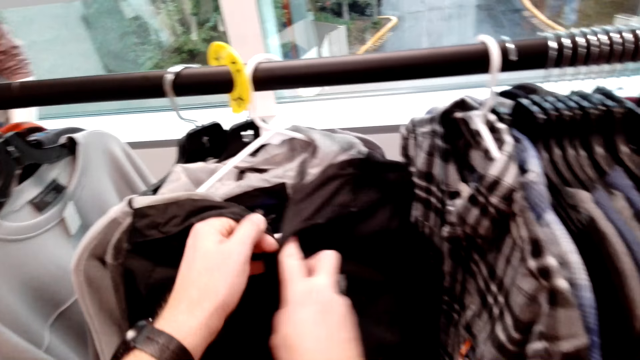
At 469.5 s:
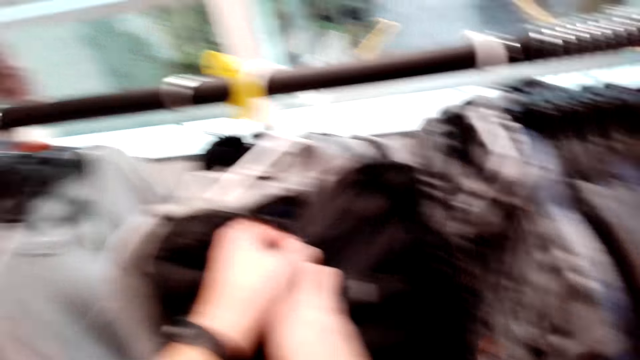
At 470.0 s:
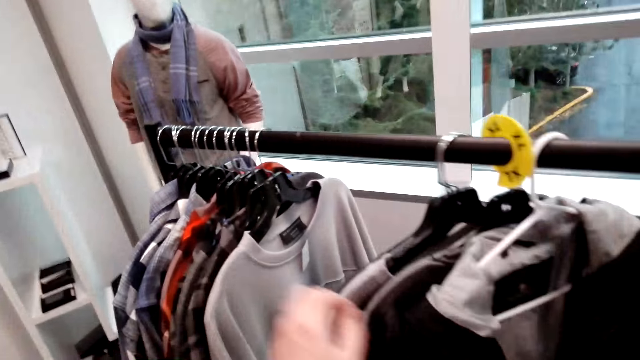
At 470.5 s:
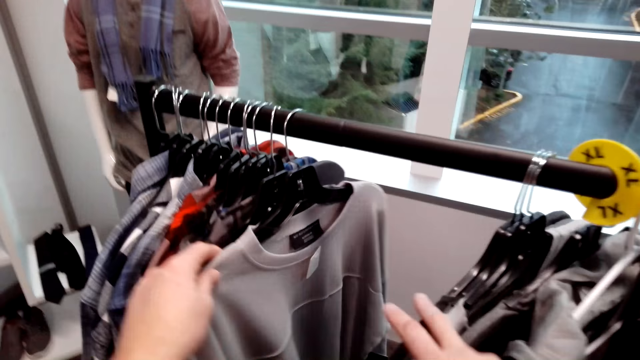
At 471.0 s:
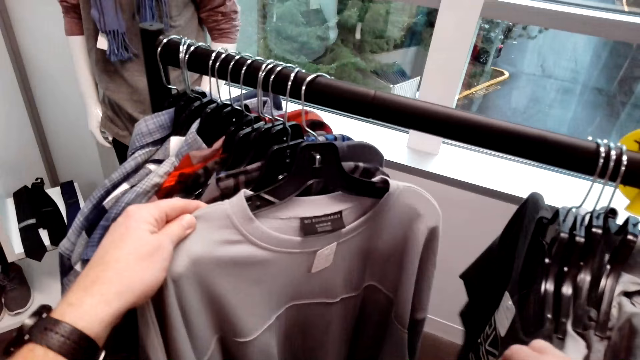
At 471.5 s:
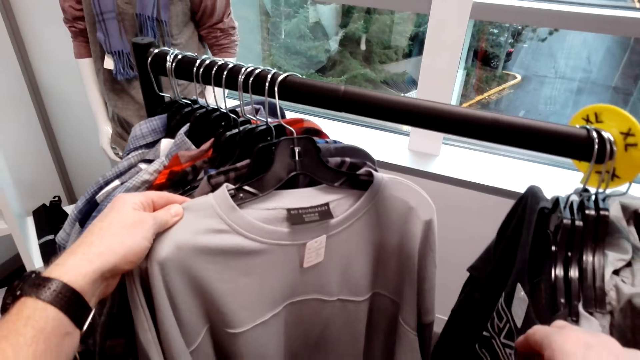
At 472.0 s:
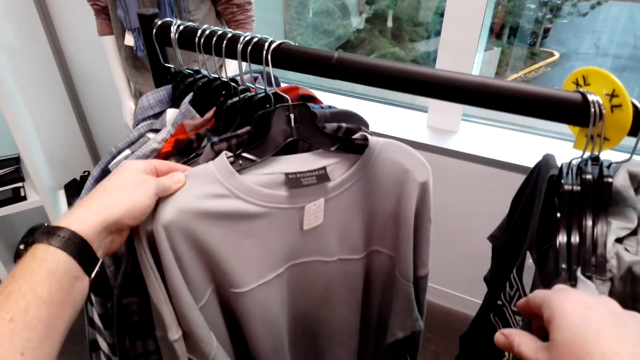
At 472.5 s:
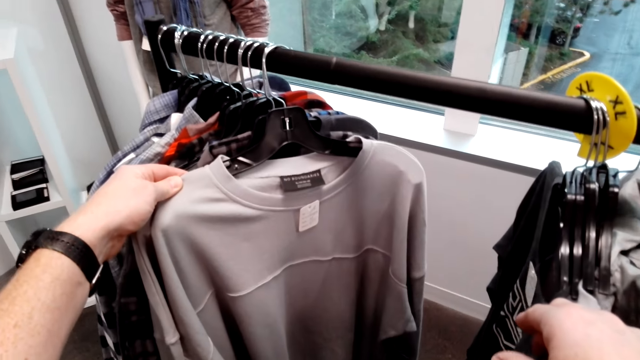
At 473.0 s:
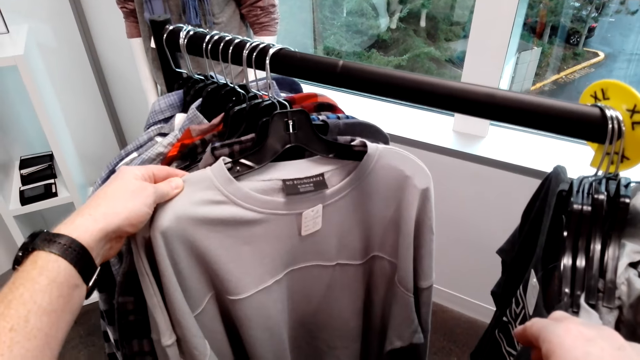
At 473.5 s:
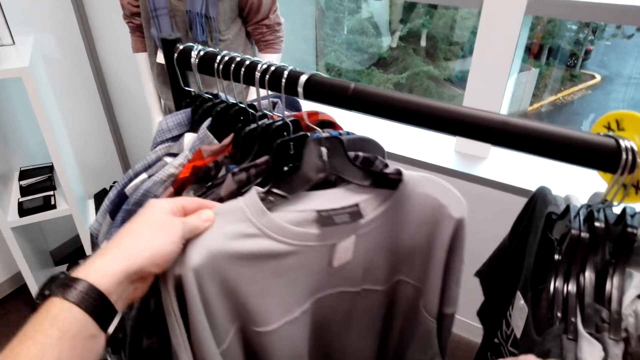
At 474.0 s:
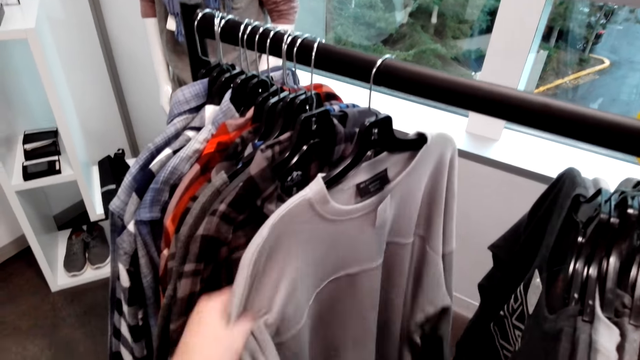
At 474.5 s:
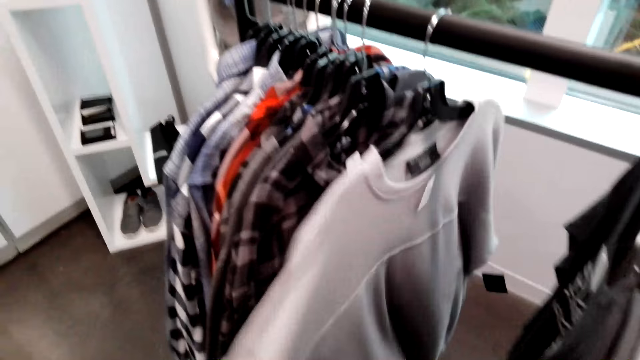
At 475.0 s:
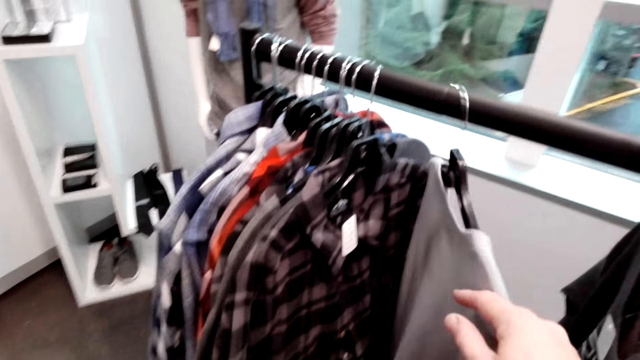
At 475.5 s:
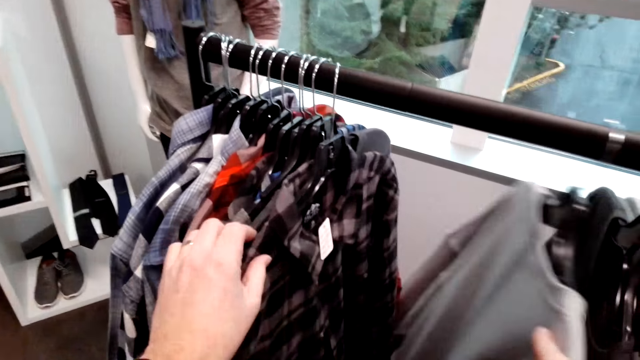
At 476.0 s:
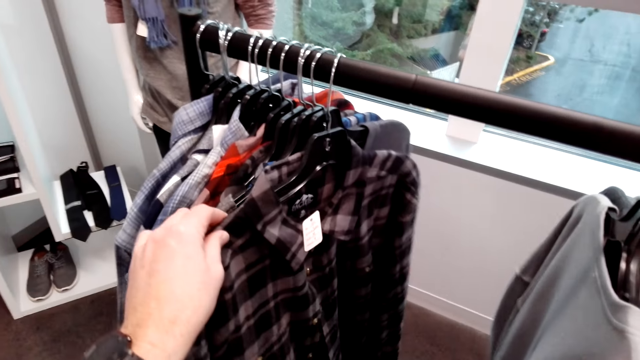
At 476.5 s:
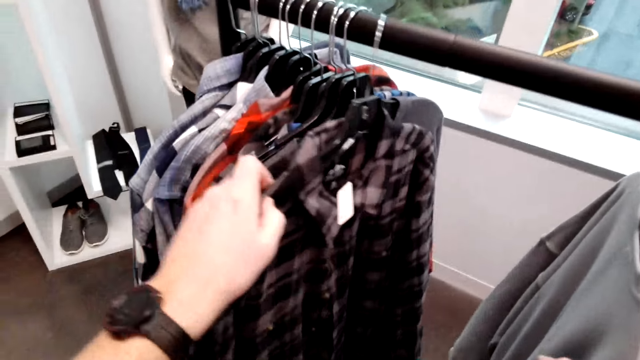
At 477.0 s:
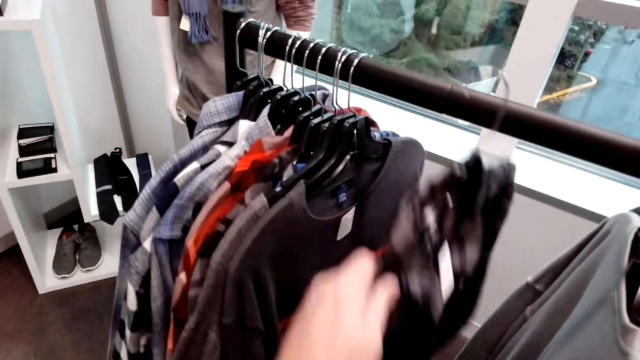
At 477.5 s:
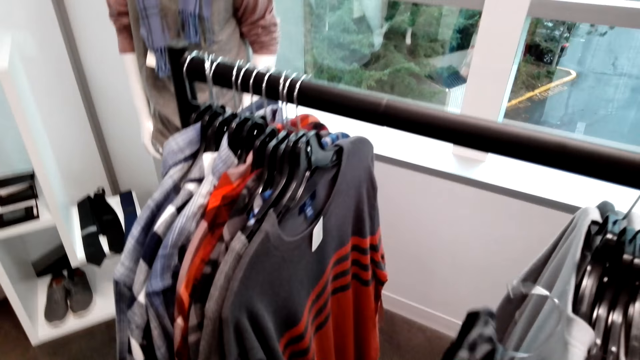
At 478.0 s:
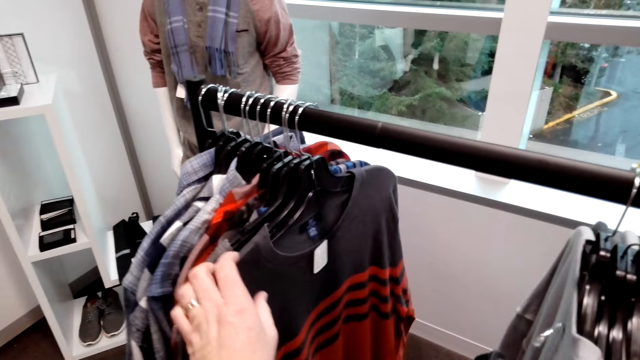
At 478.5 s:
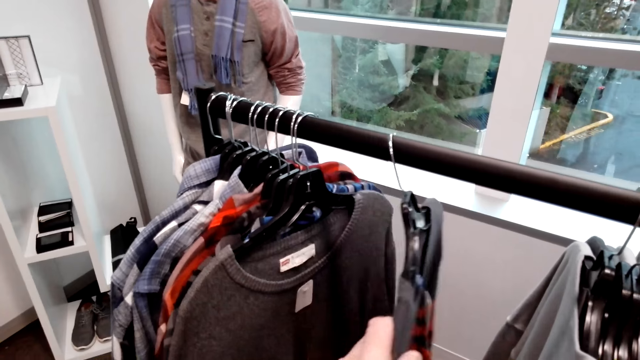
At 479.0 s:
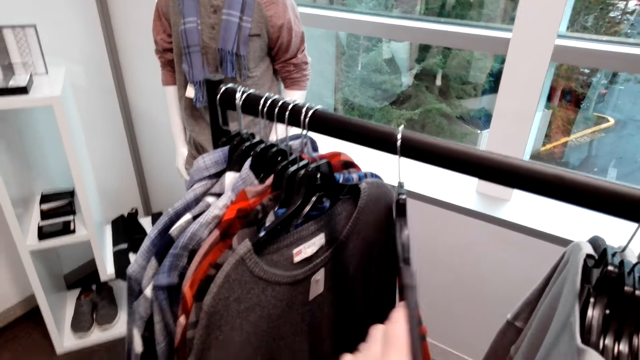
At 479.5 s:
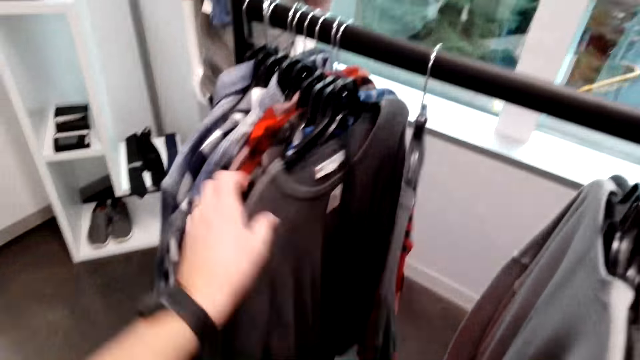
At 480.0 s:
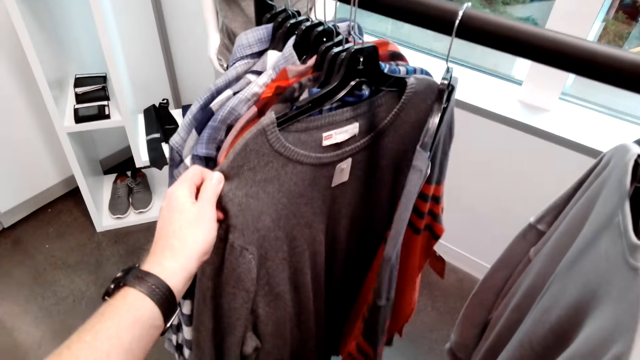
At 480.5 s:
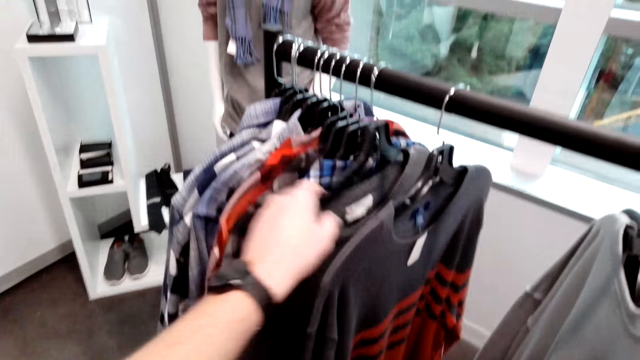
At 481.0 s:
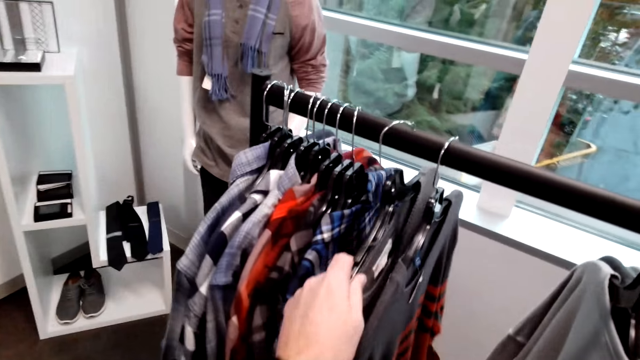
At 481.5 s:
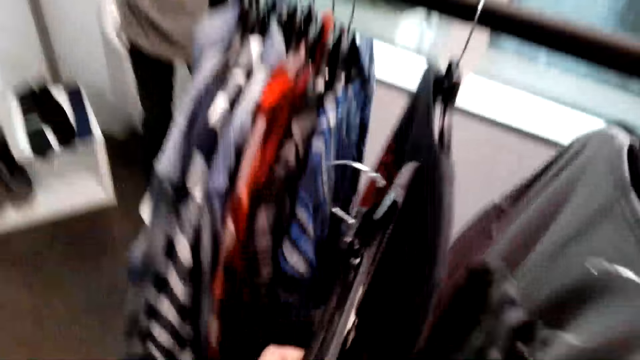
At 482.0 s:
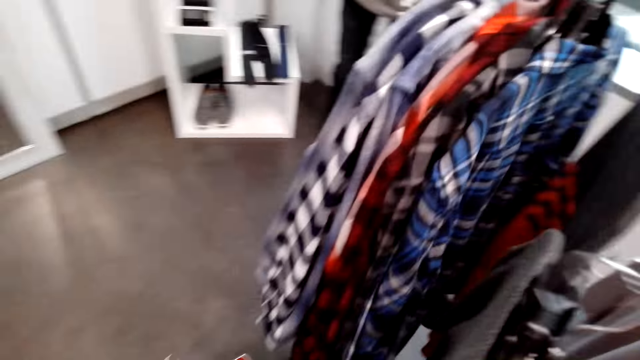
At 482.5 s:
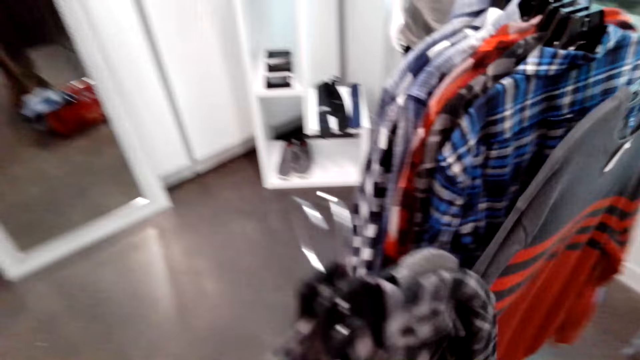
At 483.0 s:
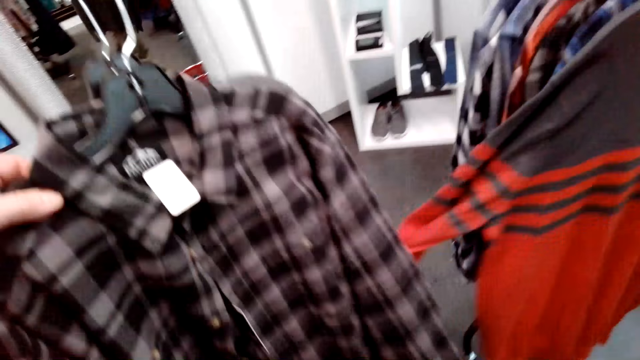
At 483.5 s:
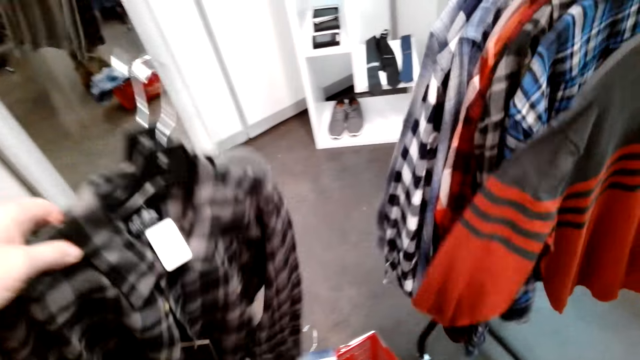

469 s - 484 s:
The camera wearer picks the shirt on the cloth rack. They touch the clothes, select the shirt on the cloth rack, and pick the shirt on the cloth rack.

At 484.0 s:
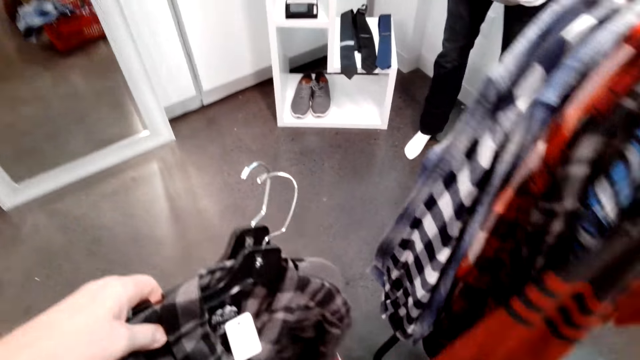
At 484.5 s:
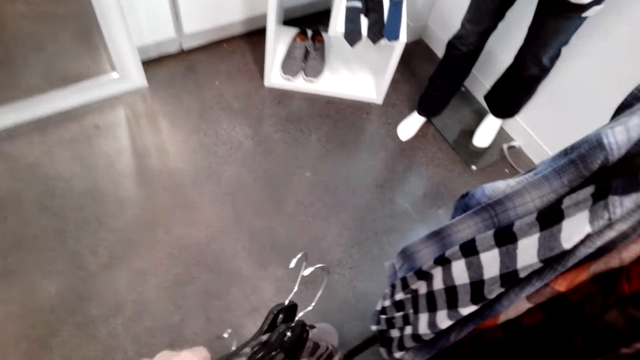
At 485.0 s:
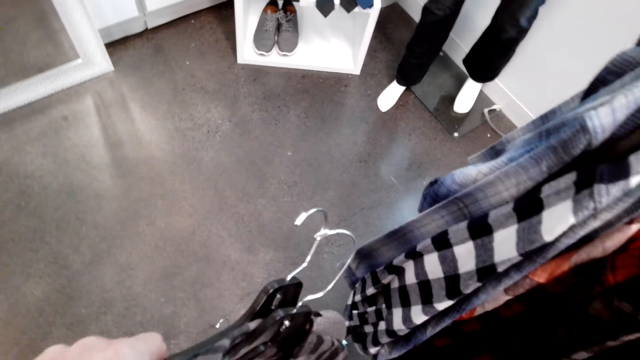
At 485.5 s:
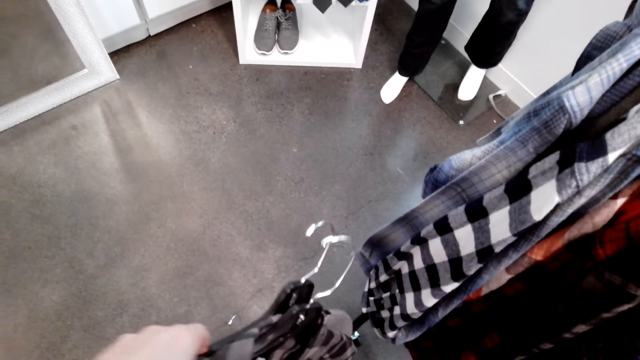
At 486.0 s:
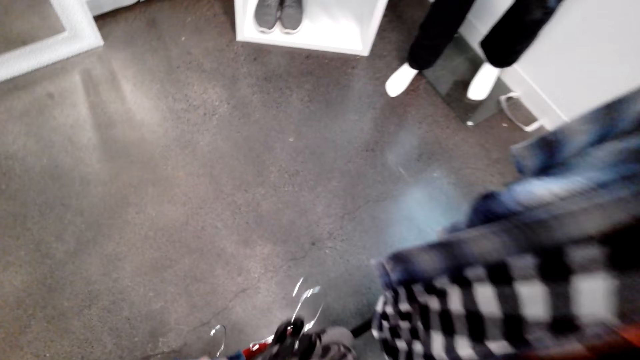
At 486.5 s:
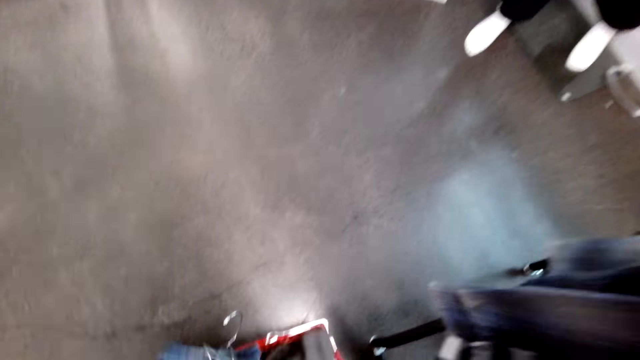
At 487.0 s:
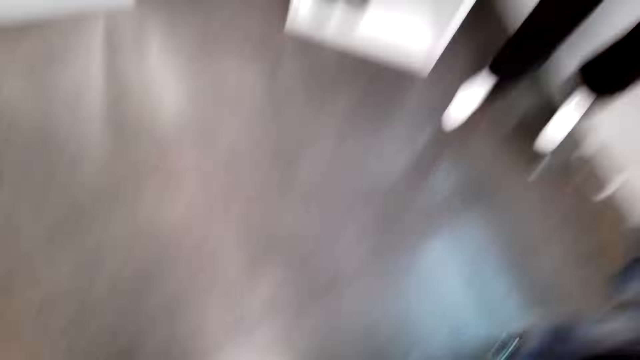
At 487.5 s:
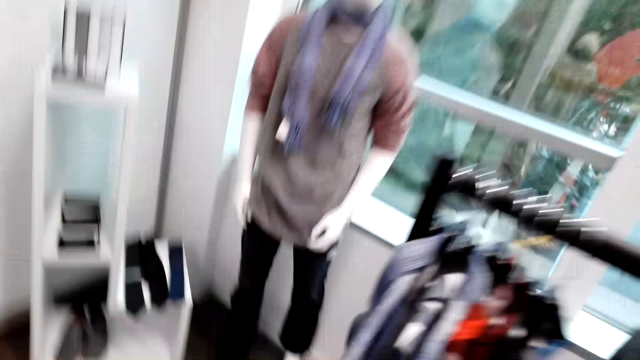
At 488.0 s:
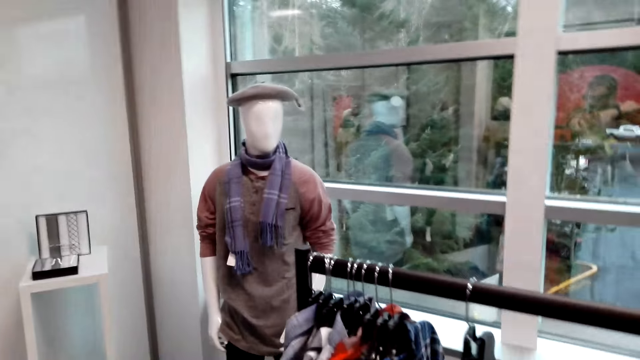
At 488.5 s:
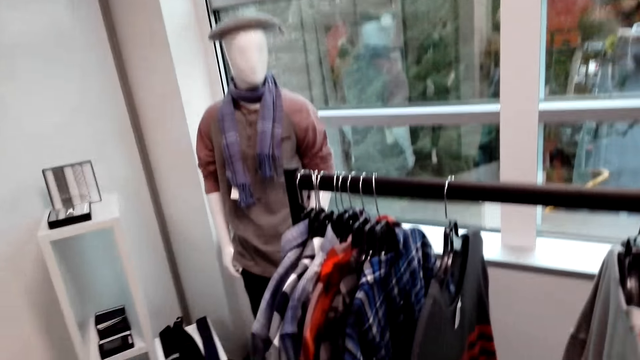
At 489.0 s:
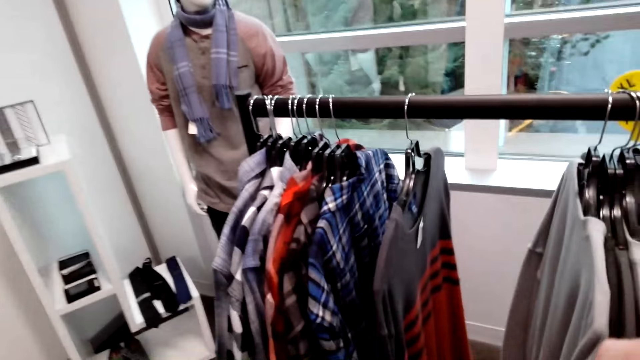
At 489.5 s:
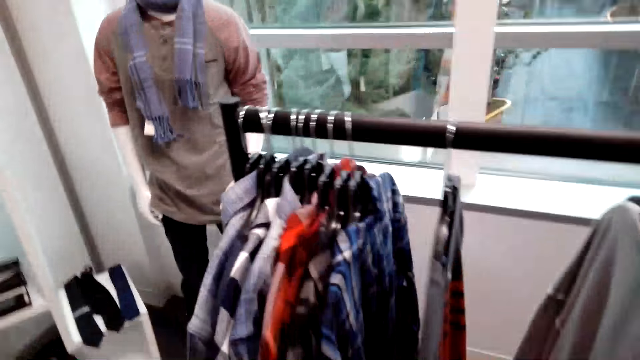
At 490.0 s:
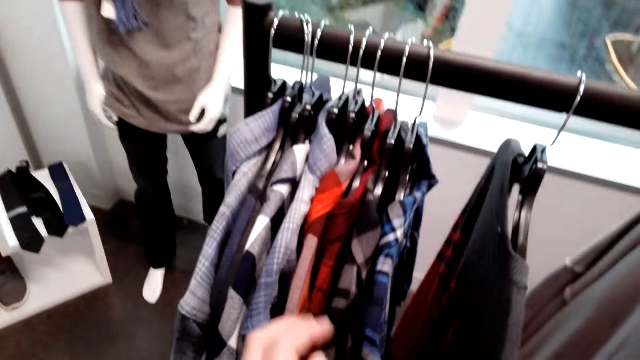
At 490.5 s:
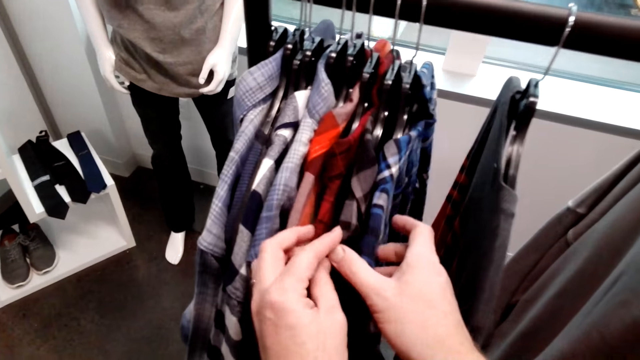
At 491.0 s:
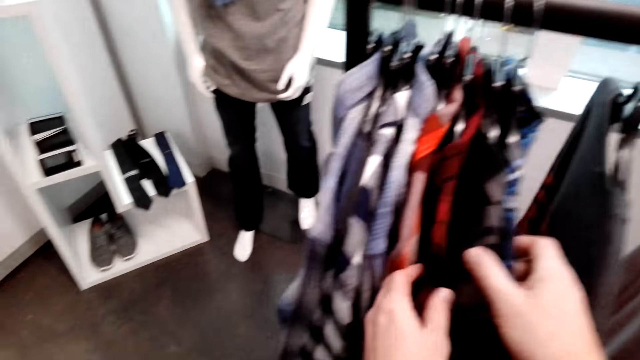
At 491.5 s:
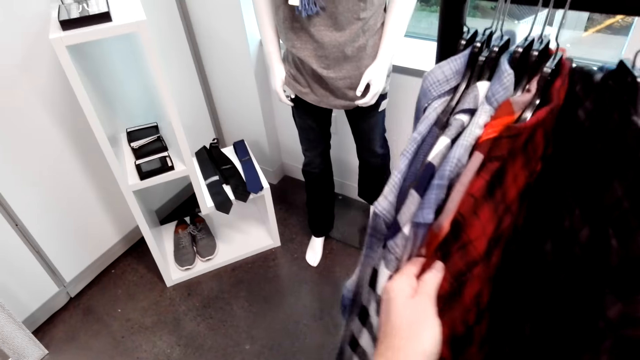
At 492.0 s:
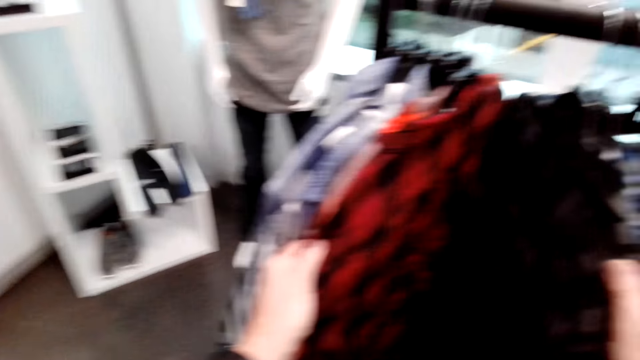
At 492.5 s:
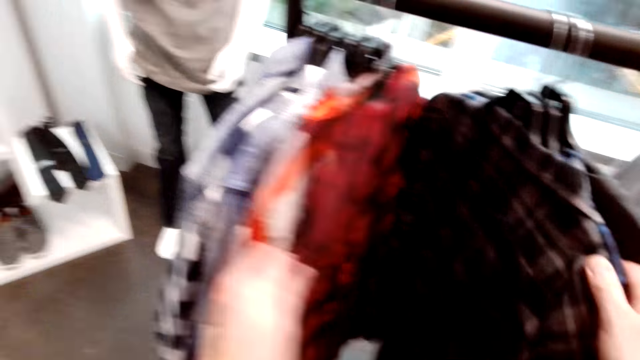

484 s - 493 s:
The camera wearer puts the shirts inside the shopping basket. They make a step, touch the clothes, and select the shirt on the cloth rack.
